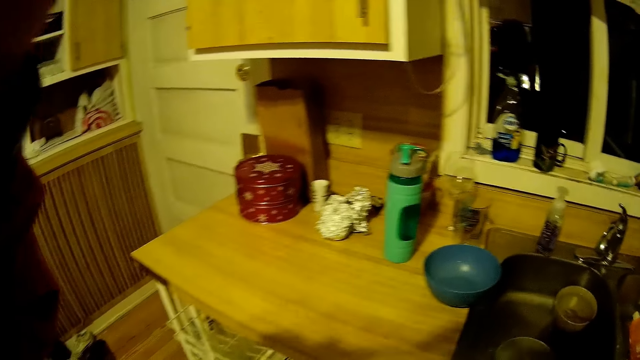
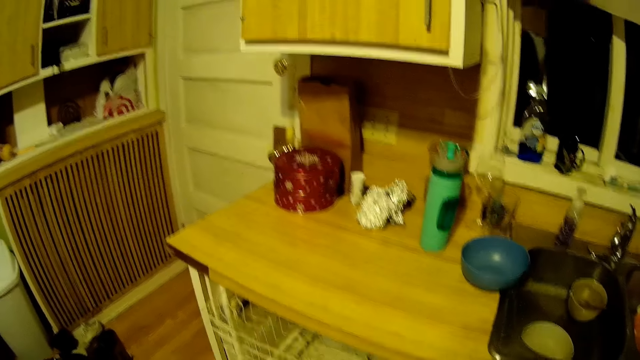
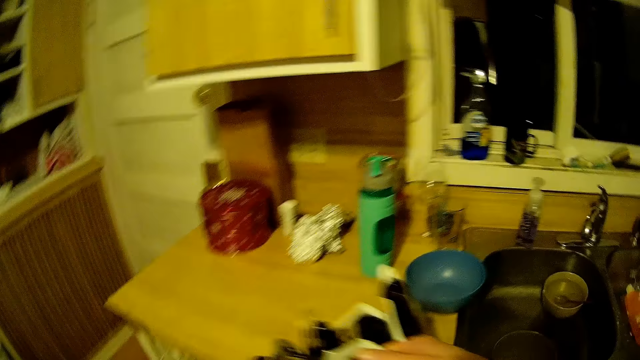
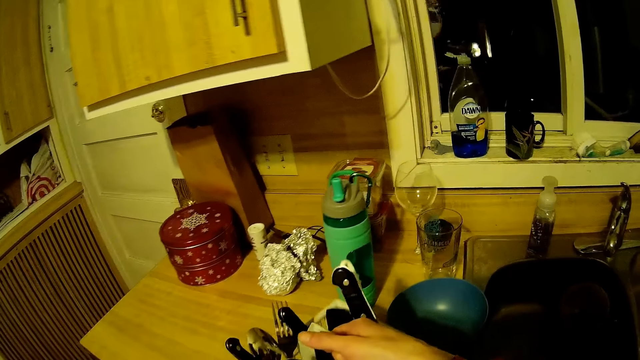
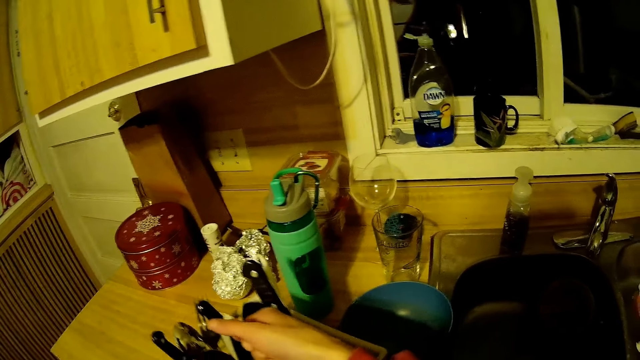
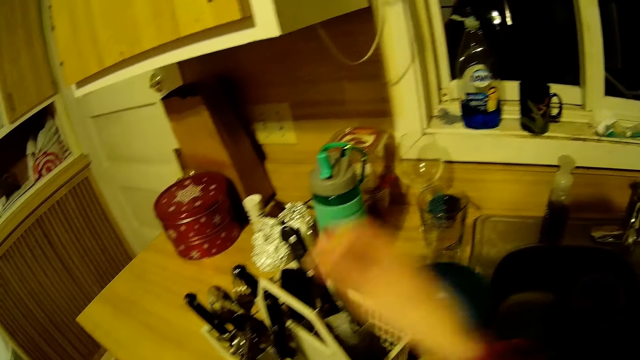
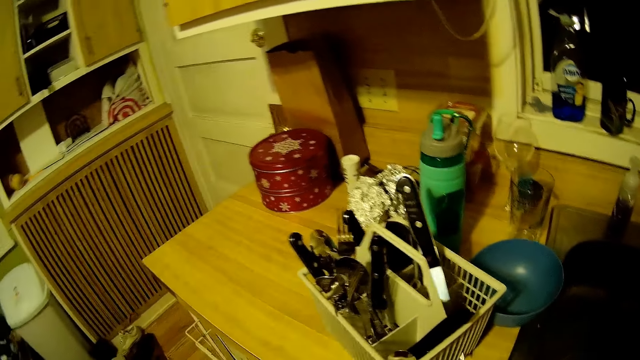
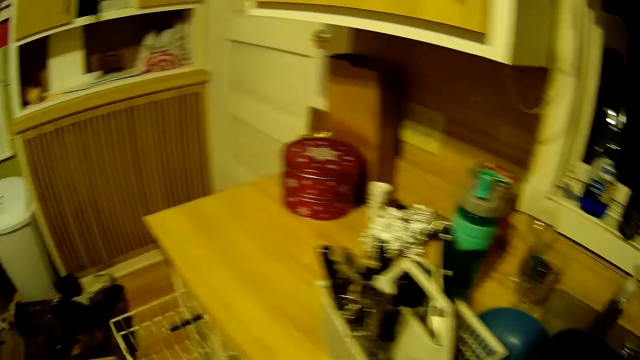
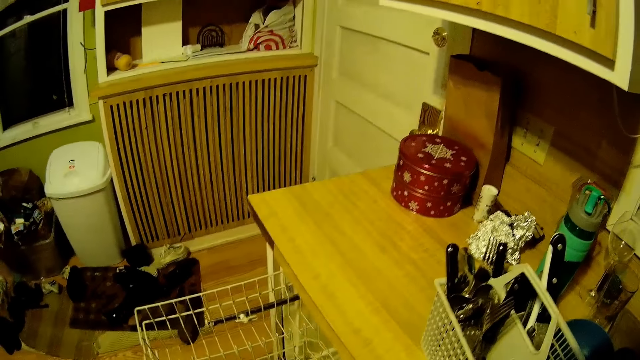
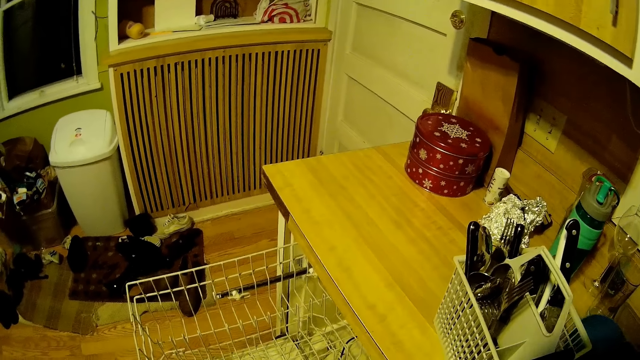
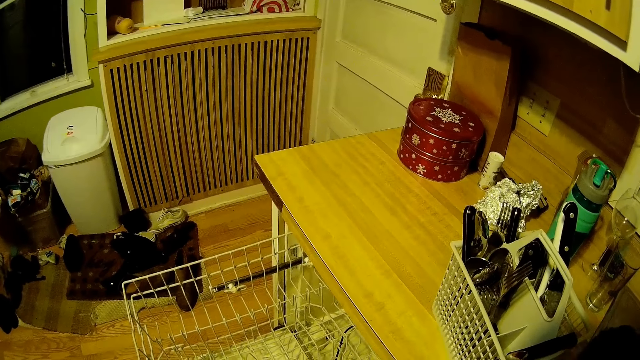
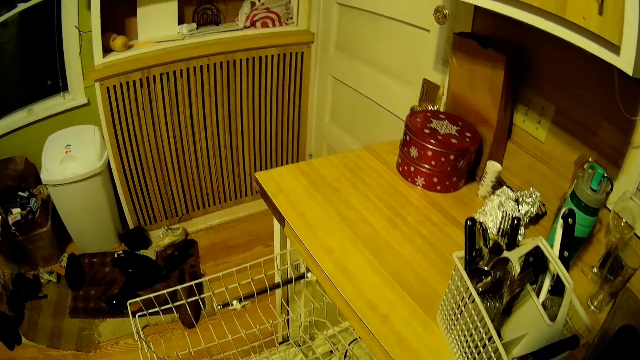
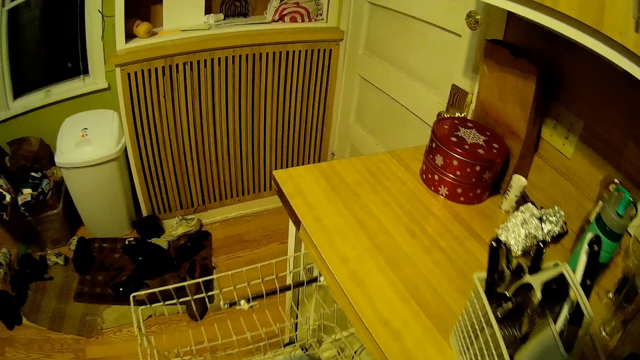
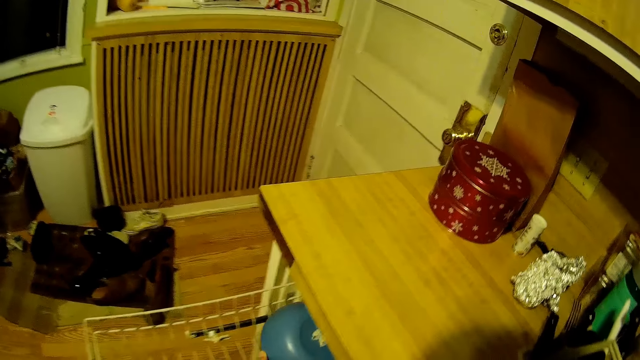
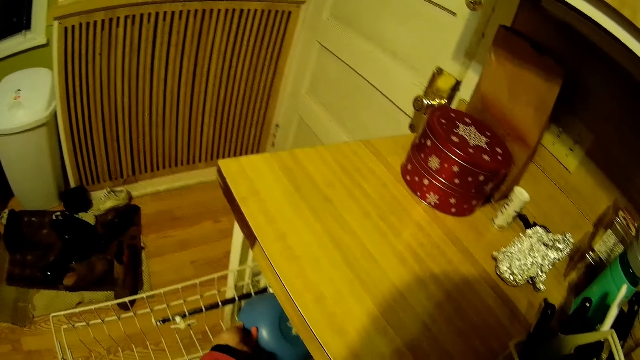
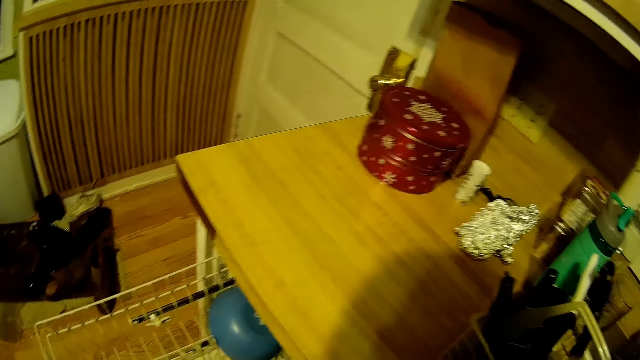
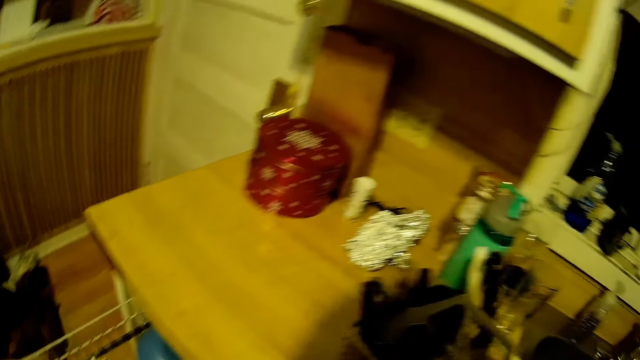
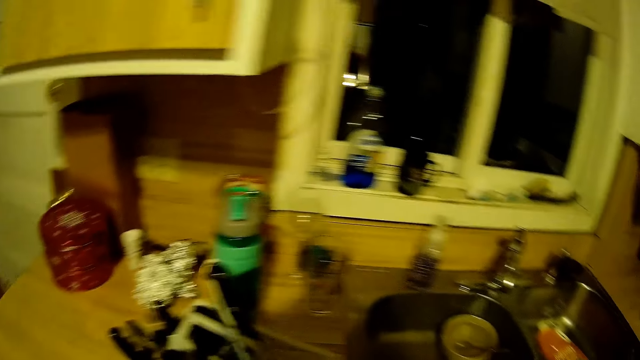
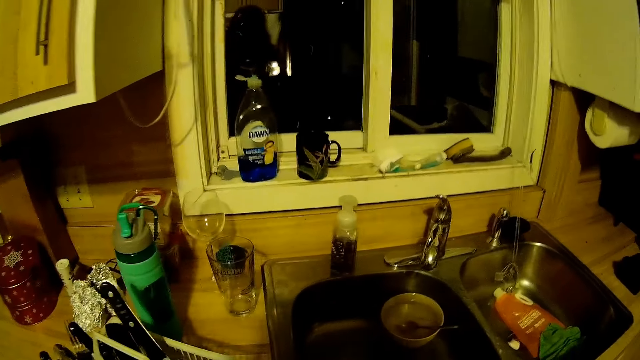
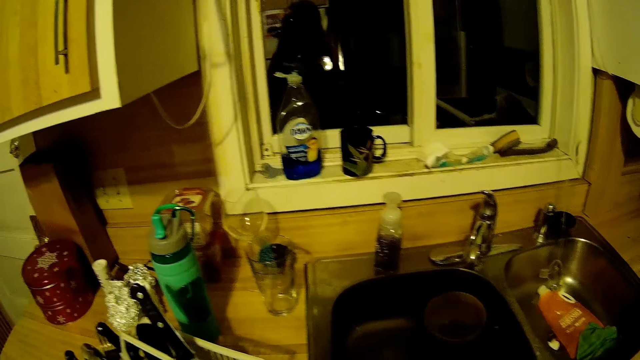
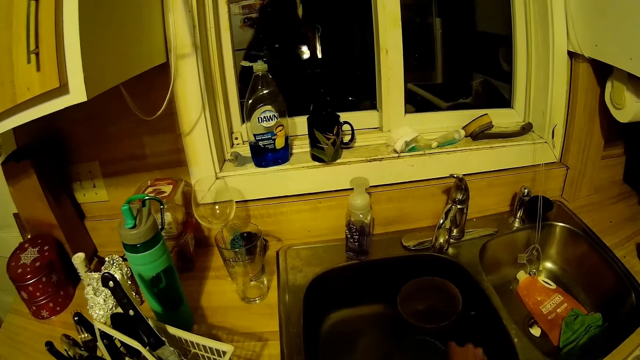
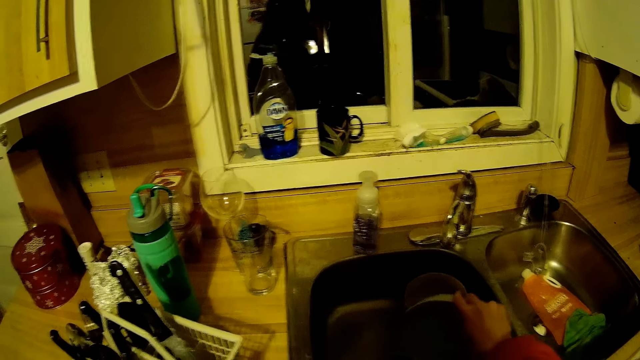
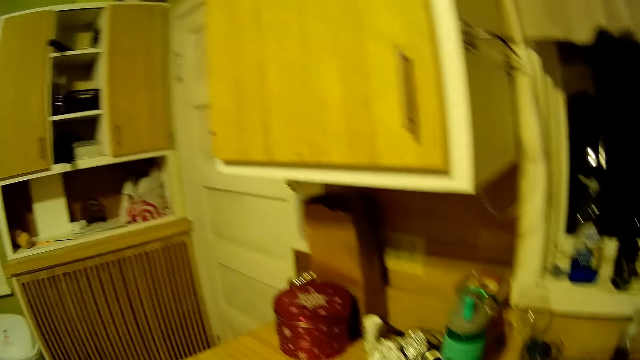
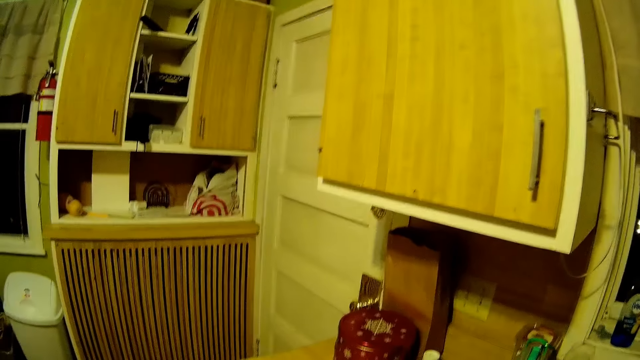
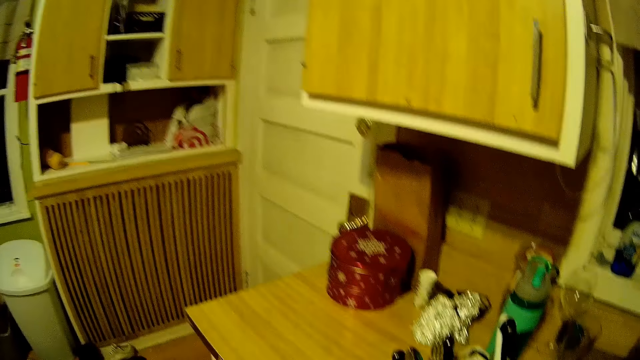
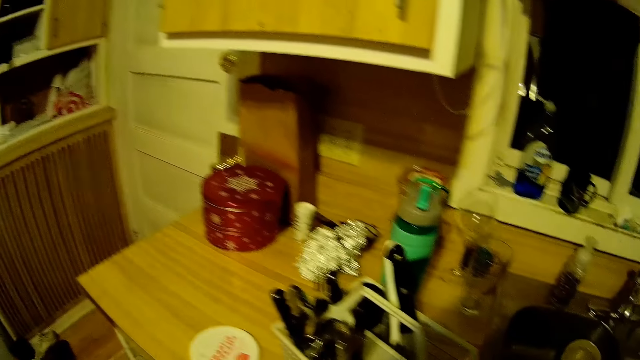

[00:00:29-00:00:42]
The camera wearer touches his hair with her left hand. She touches the camera. She drops a rack of cutleries on a table with her right hand. She pulls the utensils rack. She places a plate in a table rack with her left hand. She takes the plate in the sink. She pours water into the kitchen sink from a bowl with her right hand. She looks around.

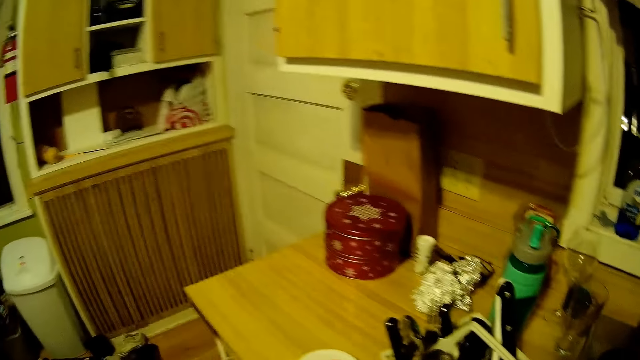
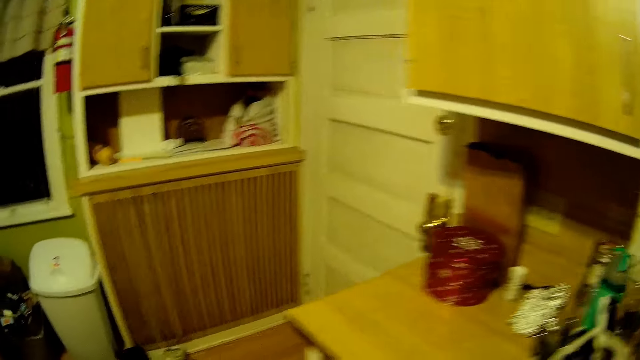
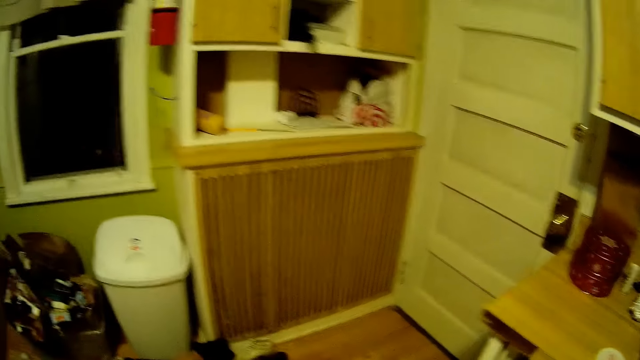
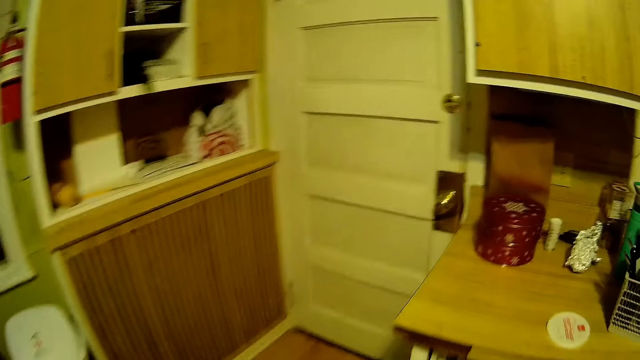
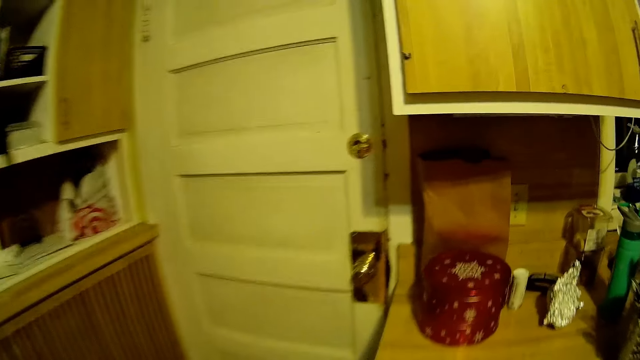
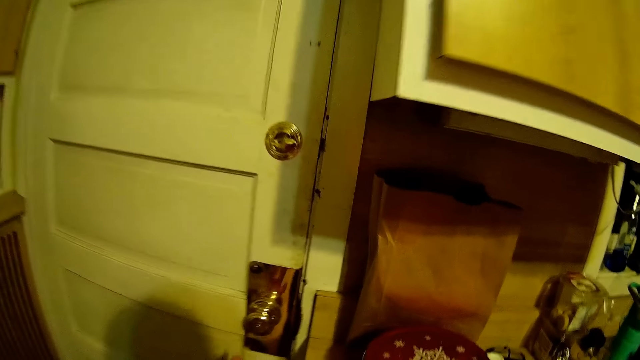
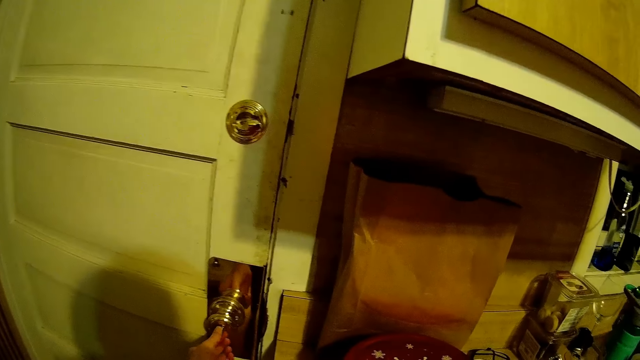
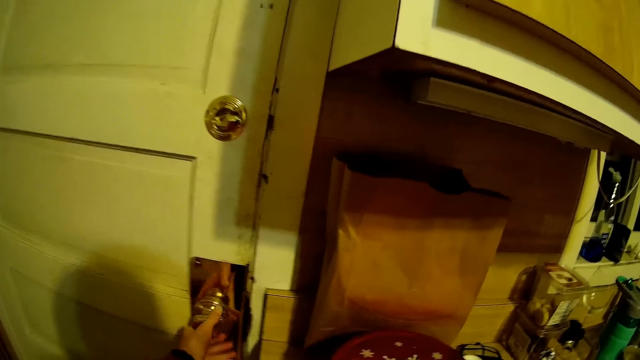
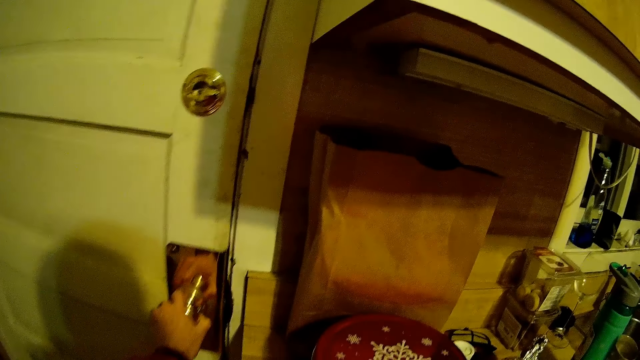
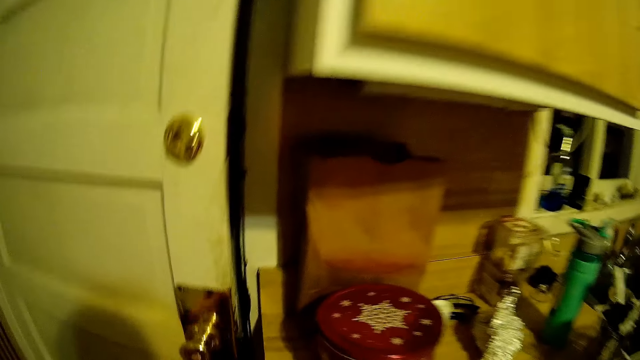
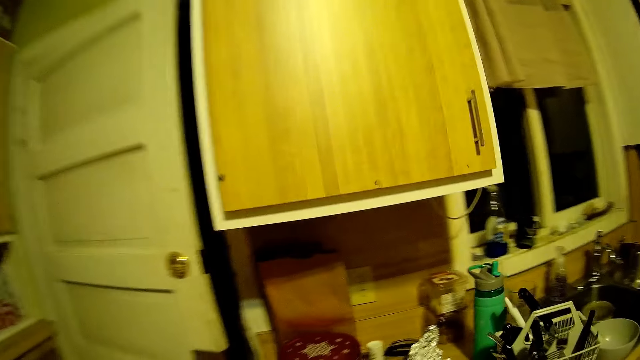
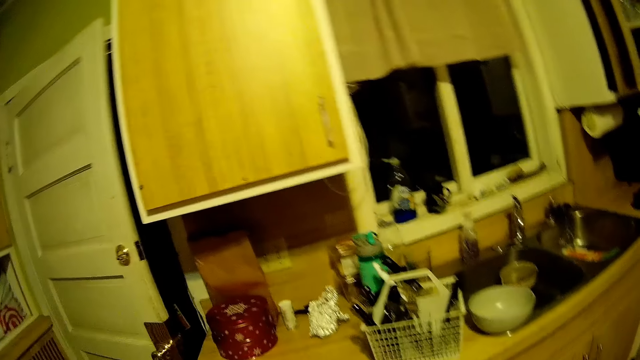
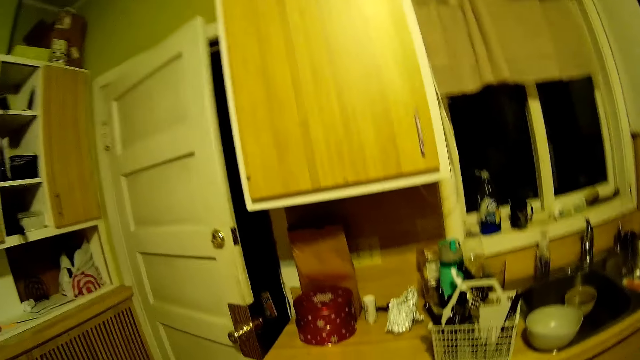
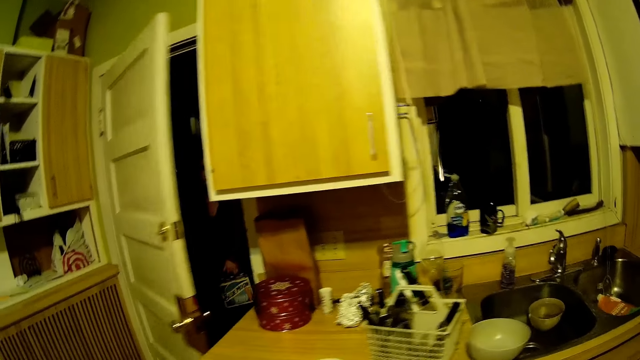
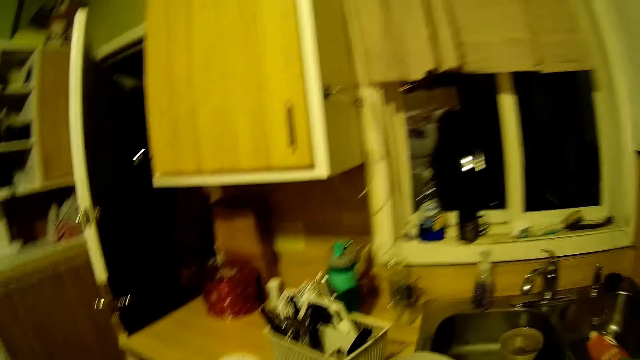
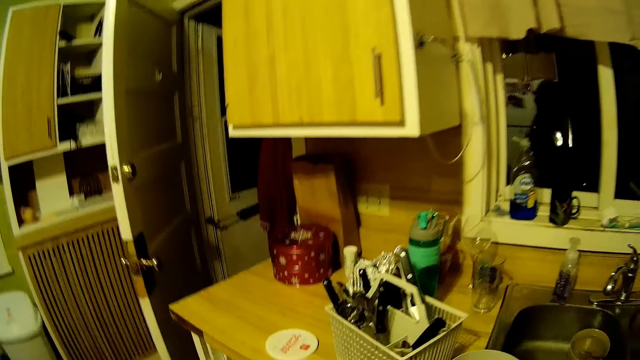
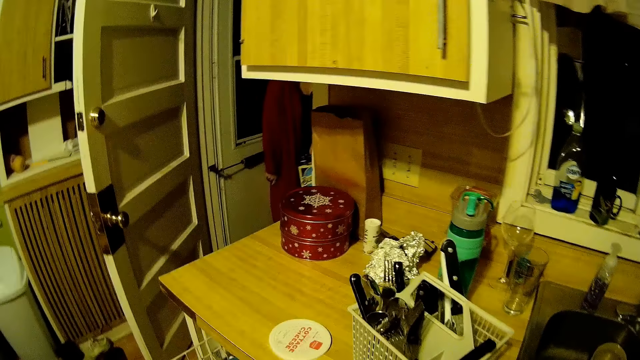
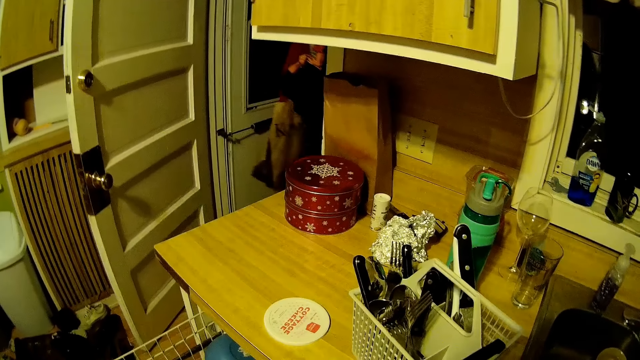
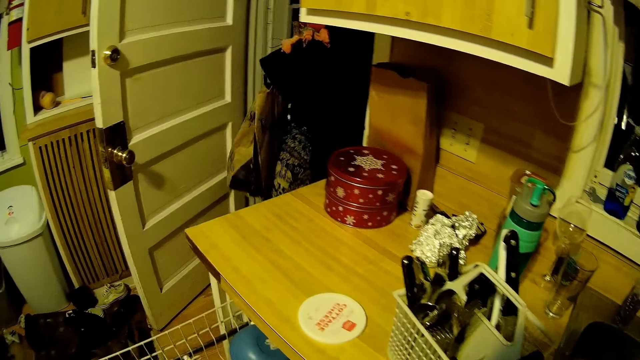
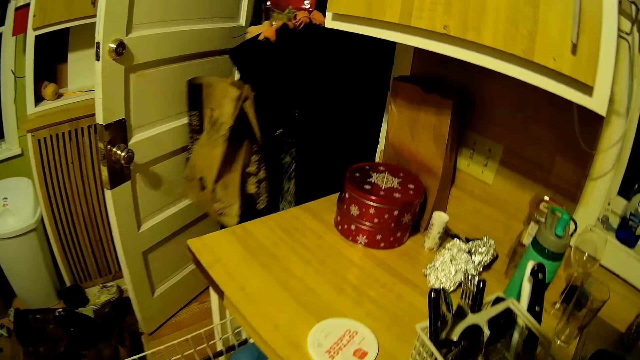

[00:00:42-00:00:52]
The camera wearer walks around. She opens a door with her left hand. She walks around. A woman opens the door.
